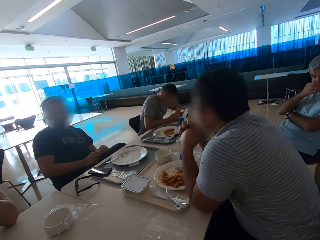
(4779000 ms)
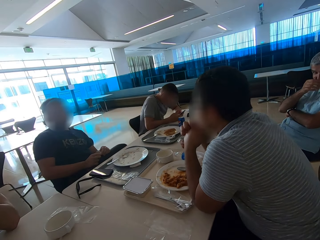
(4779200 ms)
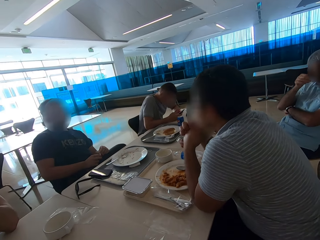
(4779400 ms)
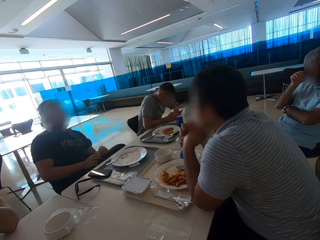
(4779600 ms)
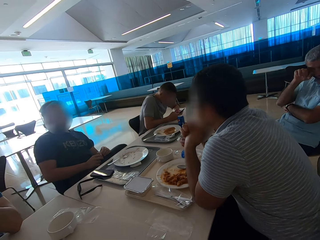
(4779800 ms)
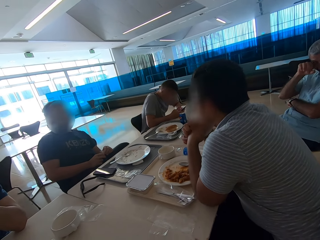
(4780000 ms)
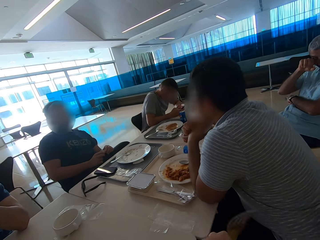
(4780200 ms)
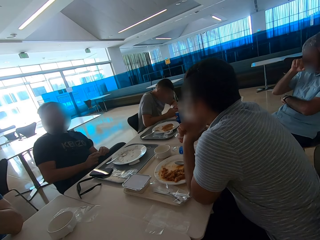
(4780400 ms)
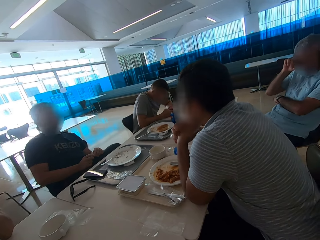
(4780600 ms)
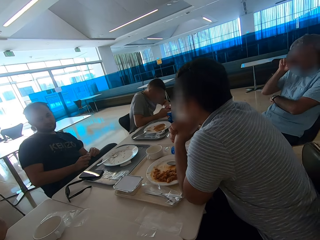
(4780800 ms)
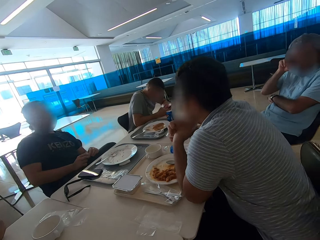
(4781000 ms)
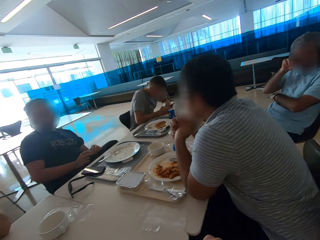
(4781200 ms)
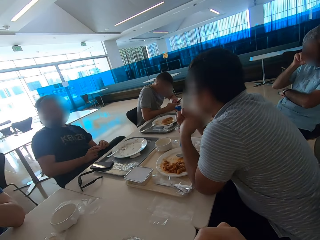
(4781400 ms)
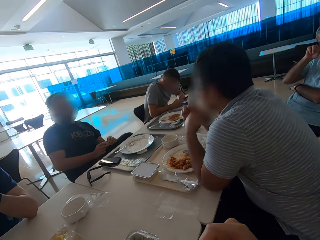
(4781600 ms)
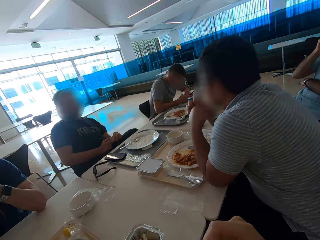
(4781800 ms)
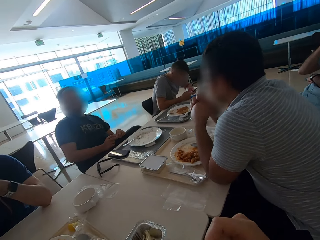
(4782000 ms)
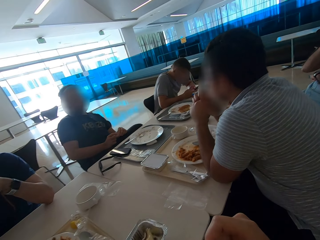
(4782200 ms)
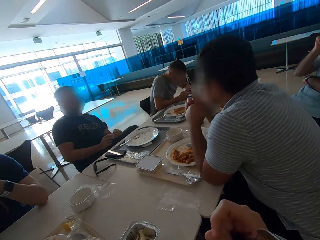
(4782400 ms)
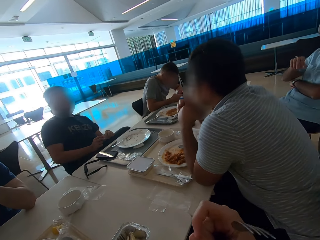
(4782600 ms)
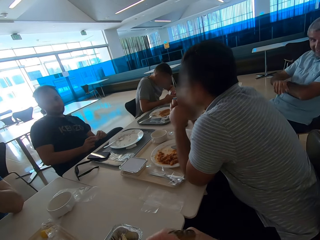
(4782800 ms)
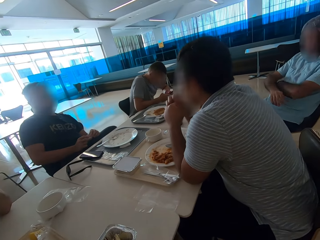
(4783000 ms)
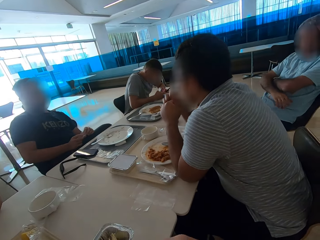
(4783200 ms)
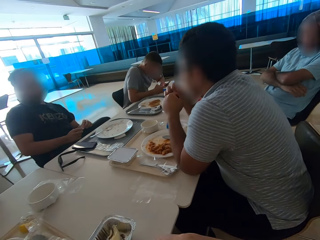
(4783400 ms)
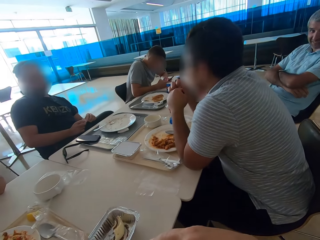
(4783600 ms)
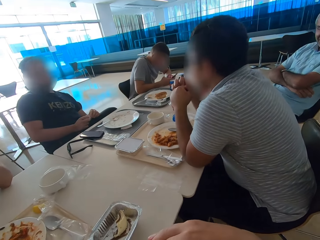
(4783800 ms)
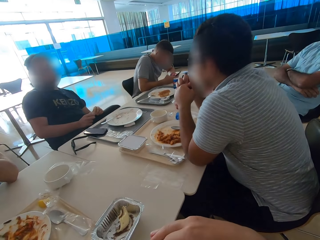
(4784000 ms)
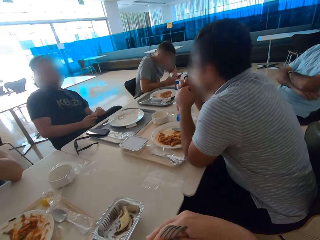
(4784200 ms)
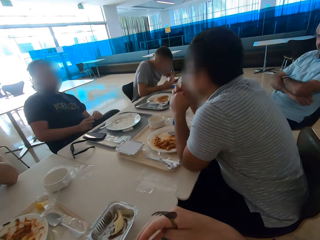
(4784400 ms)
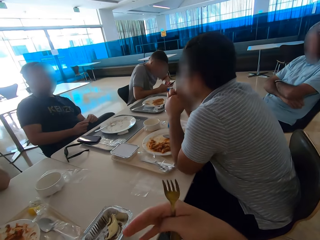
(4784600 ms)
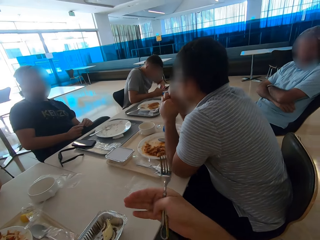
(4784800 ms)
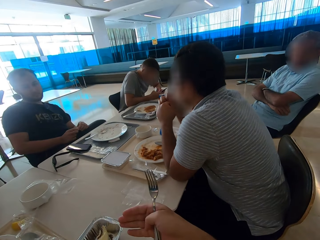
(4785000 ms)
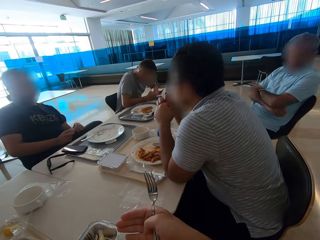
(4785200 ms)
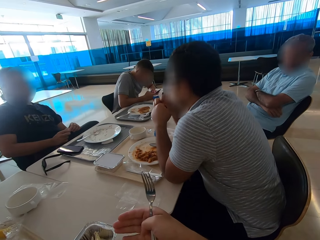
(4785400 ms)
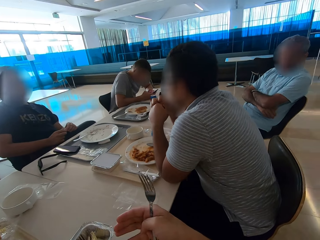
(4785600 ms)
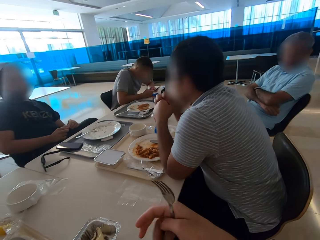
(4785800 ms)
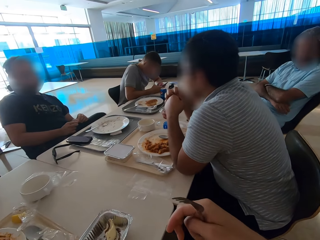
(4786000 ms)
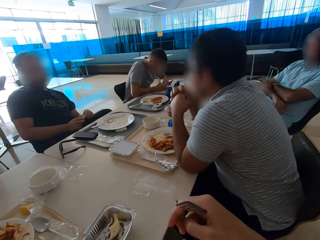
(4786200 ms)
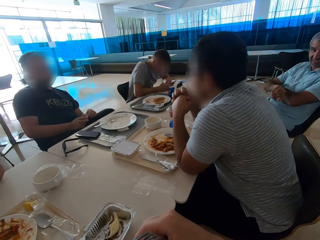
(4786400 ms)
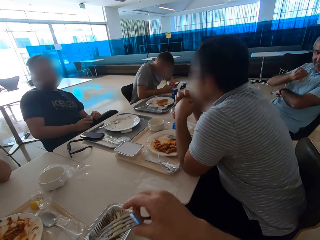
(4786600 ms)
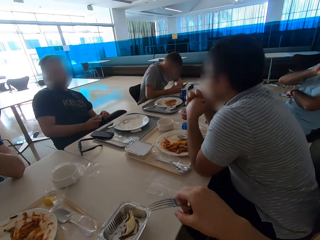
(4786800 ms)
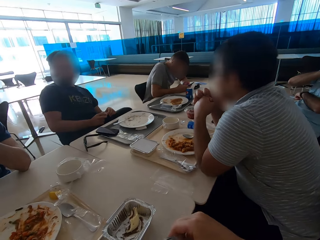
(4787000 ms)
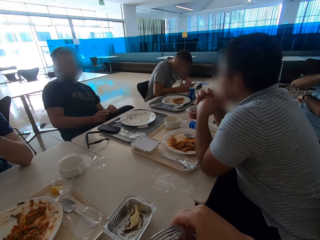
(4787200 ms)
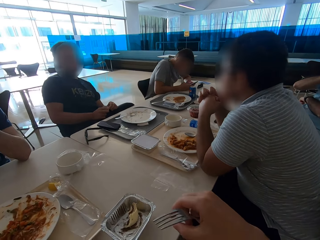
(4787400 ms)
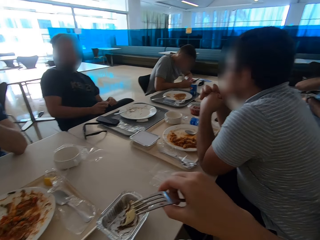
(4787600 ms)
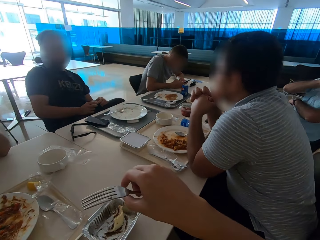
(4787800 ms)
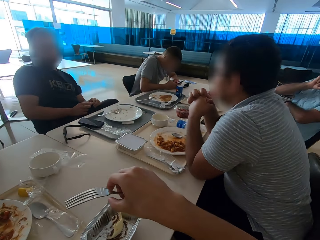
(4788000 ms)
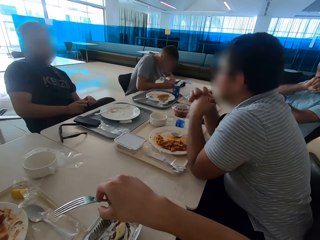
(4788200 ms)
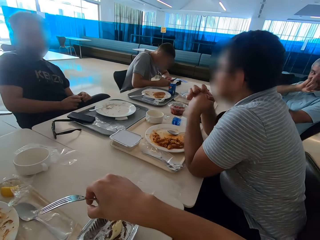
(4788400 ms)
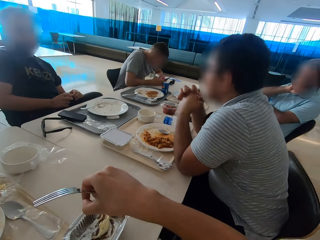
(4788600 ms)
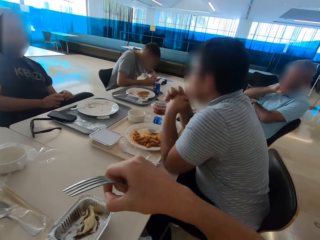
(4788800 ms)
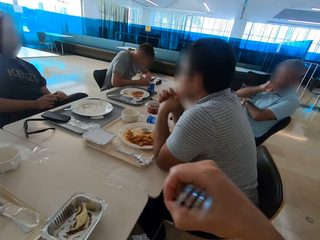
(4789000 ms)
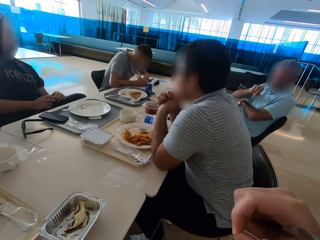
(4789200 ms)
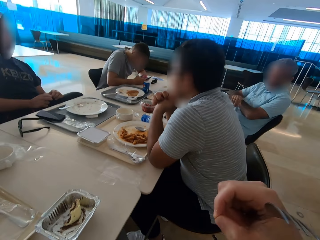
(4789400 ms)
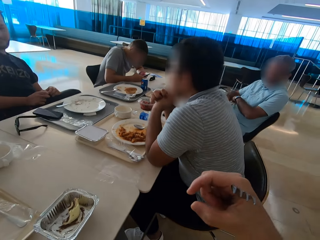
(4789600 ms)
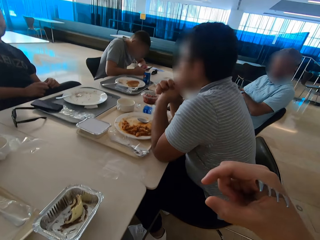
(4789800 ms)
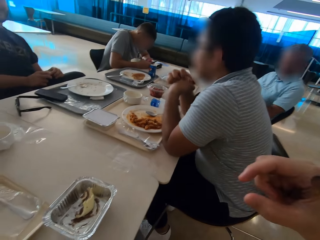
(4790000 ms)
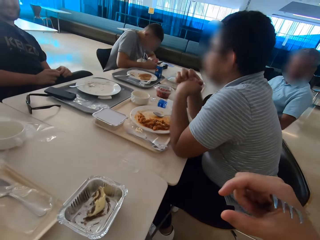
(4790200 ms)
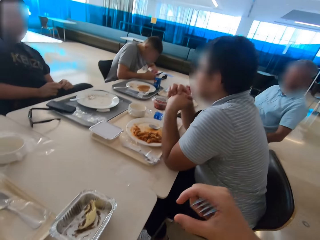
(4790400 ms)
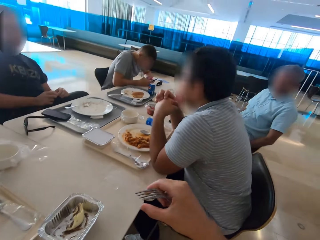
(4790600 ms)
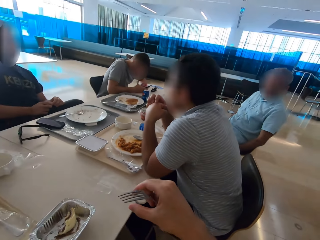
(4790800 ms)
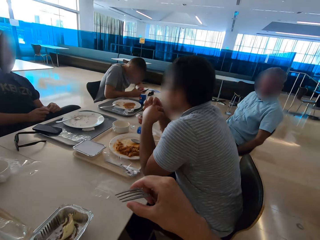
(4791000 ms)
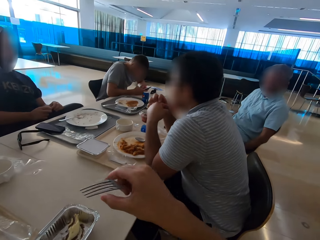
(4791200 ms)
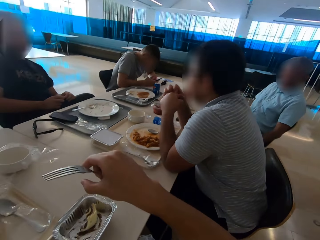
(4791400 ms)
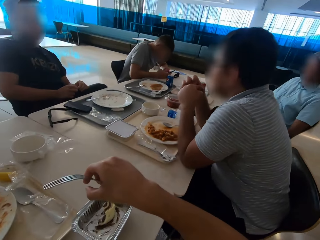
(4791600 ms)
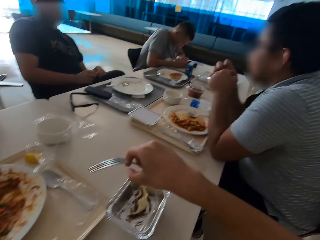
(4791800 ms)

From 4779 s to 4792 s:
The camera wearer looks around. A man sits close to another man. A third man rubs his eye with his hand. The camera wearer moves a fork around, looks around and gestures with the right hand. The third man folds his hands. The first man sits close to the second man again. The third man touches his face. The first man sits close to the second man again. The third man puts his hand on the mouth. The camera wearer gestures with the right hand. The third man moves his hands.

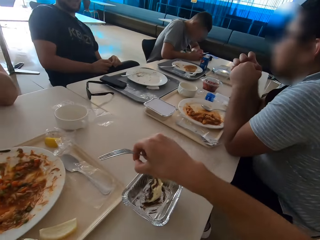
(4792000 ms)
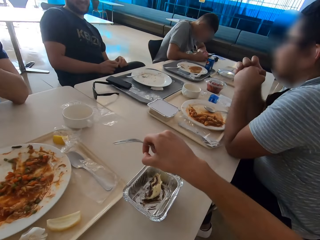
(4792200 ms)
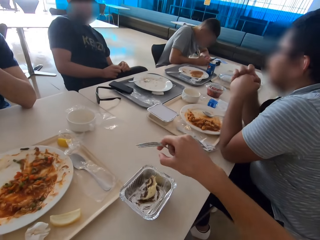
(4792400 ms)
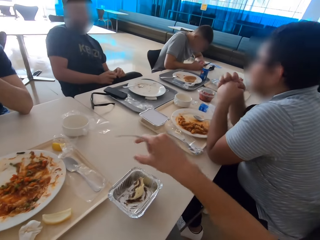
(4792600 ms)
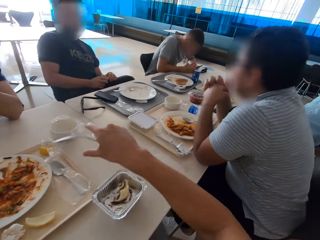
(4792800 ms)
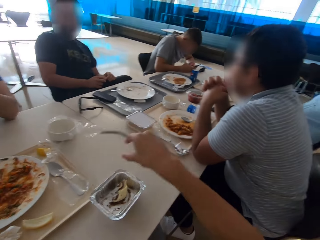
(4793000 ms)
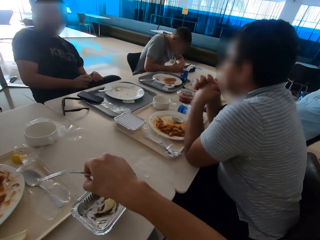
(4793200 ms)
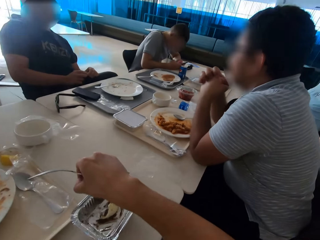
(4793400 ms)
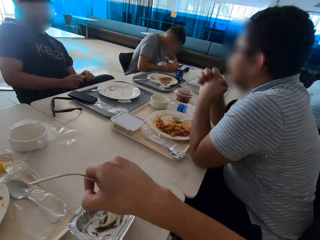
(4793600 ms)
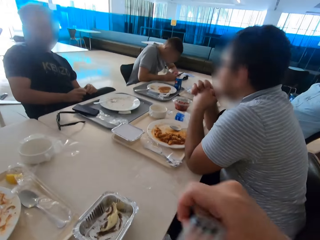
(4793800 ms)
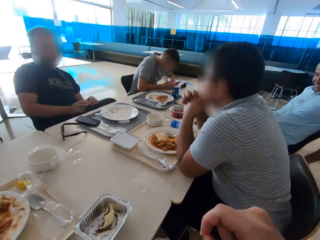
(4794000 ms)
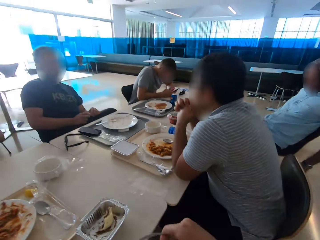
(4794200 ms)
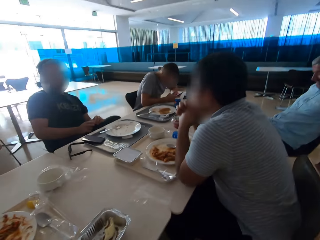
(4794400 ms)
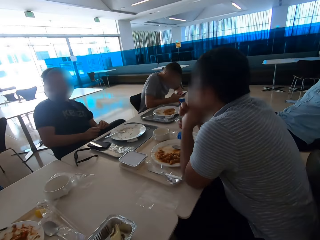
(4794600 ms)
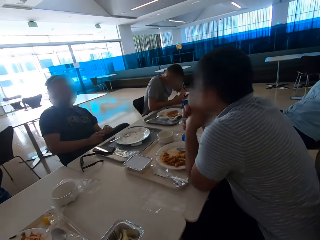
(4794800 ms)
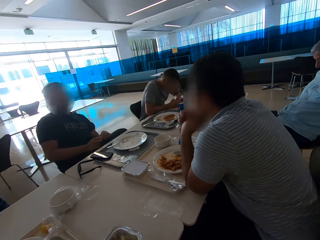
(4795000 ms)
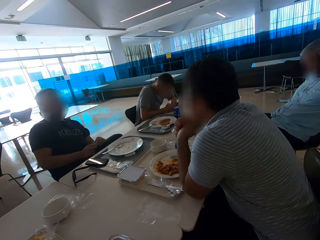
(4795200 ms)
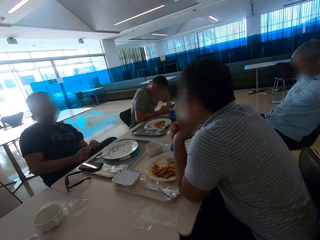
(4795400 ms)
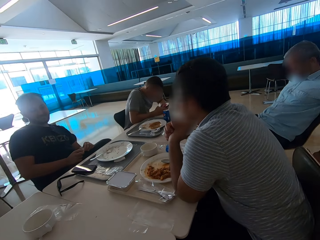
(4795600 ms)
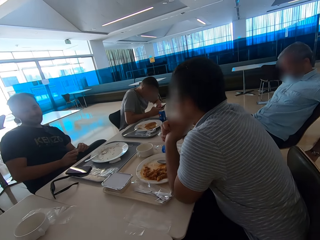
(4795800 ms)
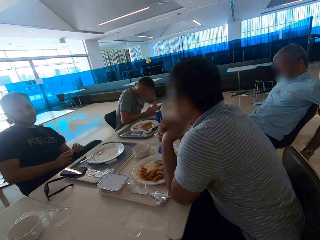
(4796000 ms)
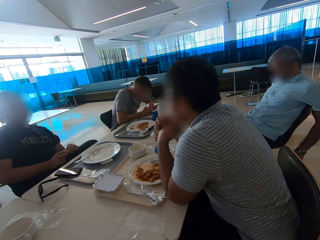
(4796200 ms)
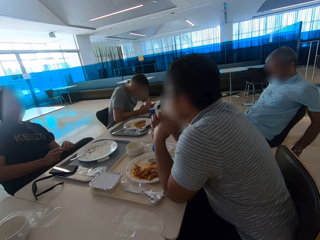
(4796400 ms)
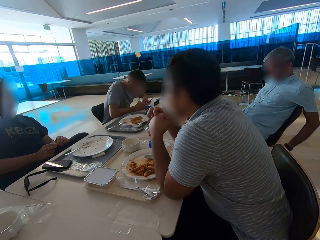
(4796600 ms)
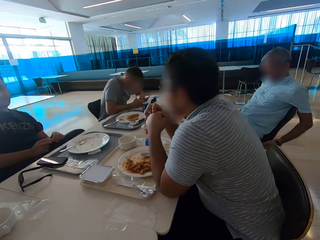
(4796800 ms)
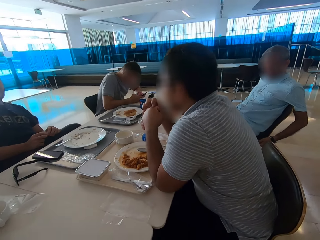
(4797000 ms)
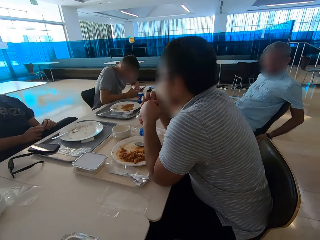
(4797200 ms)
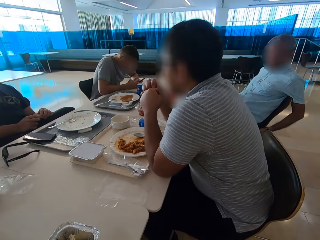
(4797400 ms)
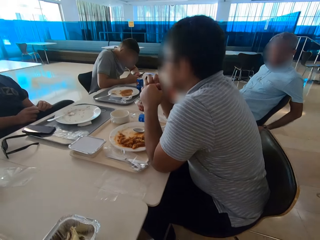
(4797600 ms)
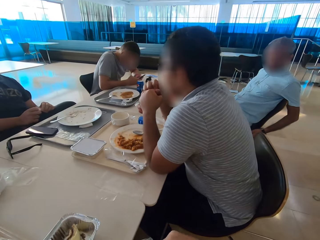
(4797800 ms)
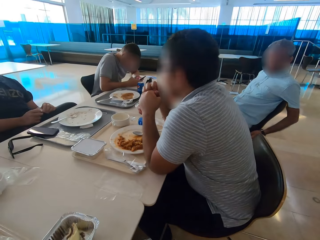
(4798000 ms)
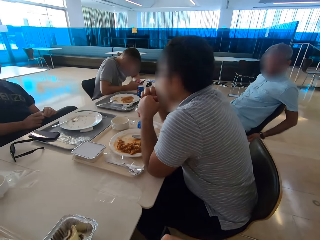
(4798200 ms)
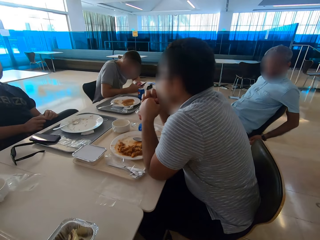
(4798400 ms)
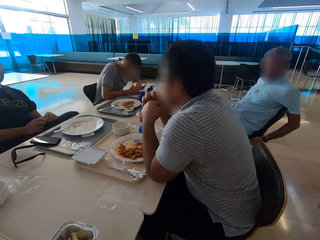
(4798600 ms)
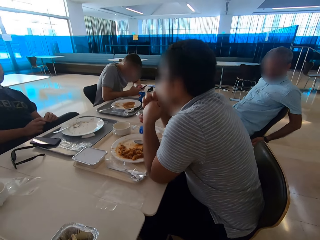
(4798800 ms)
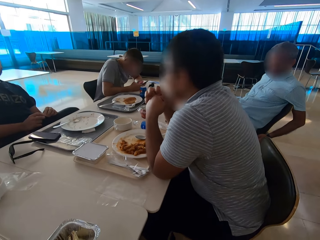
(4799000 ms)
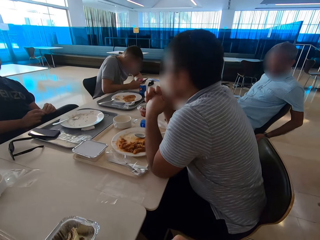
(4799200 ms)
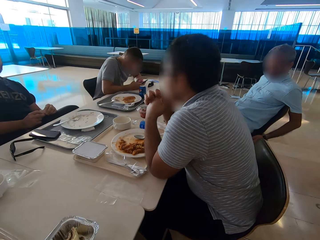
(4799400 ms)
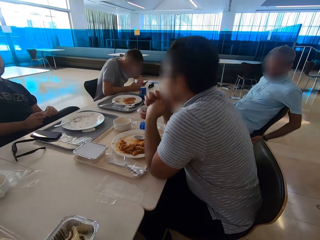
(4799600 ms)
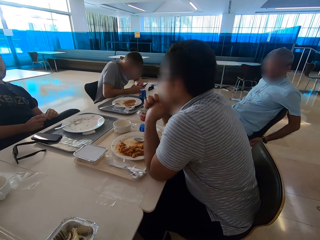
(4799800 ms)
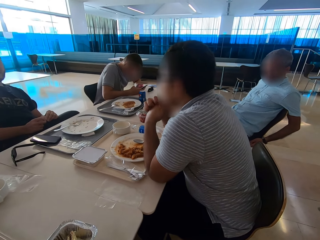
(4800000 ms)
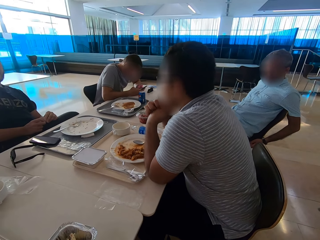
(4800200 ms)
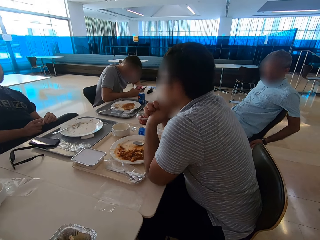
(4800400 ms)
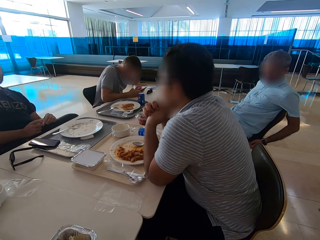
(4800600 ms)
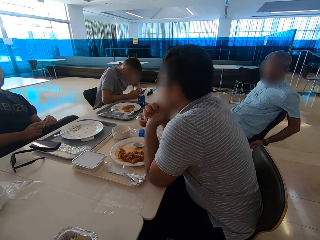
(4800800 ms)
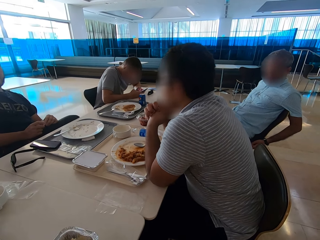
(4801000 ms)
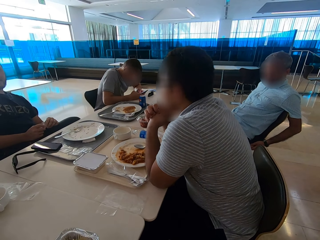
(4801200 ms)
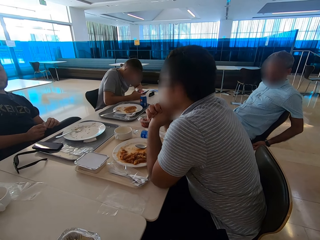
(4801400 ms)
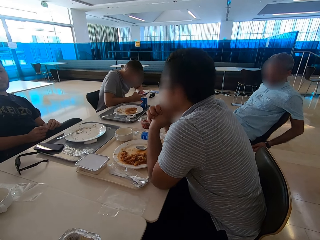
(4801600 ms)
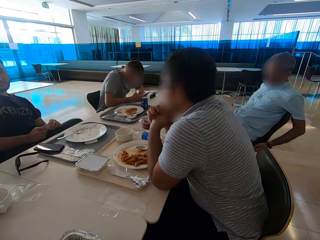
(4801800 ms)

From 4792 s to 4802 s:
A man sits close to another man. A third man sits close to a fourth man. The first man sits close to the second man again. The camera wearer looks around. The third man moves his hand.
